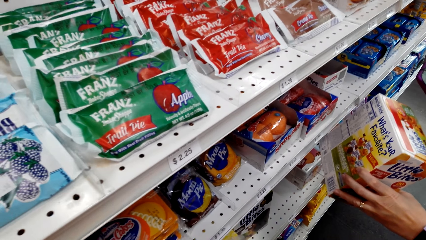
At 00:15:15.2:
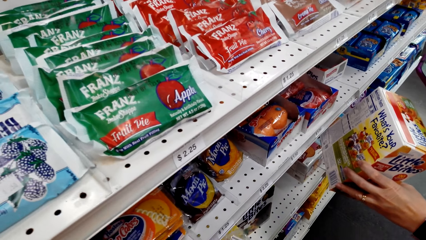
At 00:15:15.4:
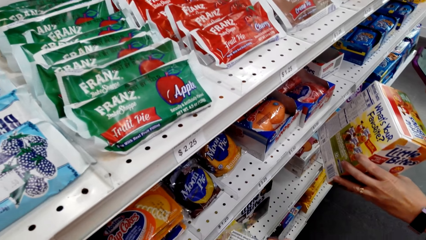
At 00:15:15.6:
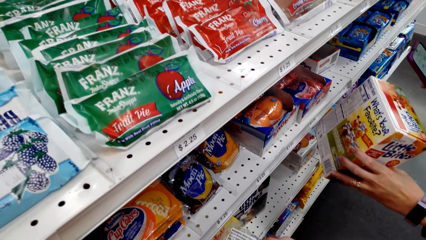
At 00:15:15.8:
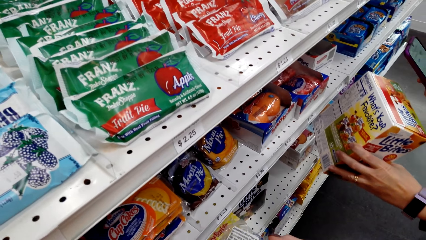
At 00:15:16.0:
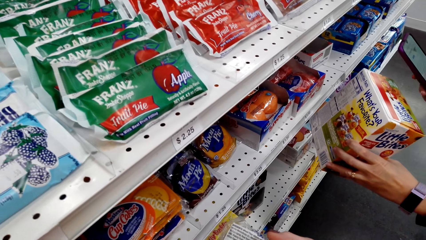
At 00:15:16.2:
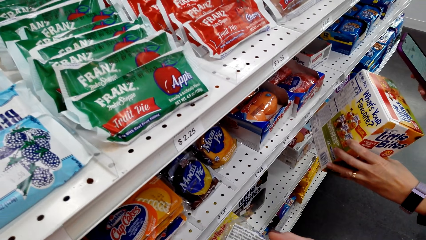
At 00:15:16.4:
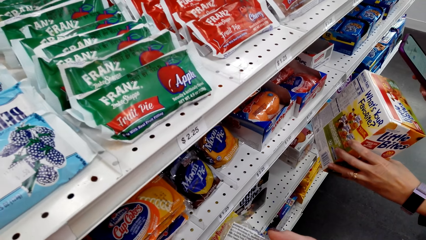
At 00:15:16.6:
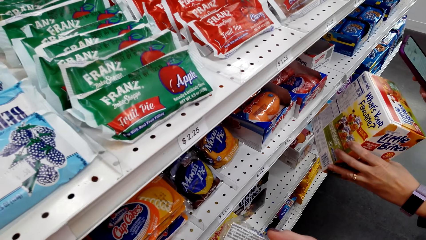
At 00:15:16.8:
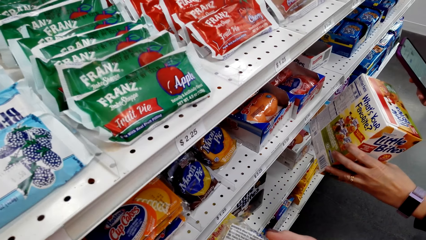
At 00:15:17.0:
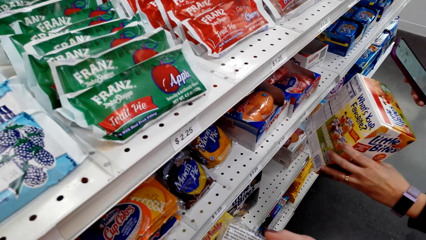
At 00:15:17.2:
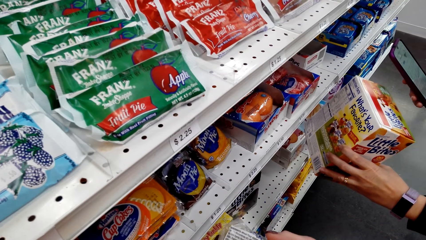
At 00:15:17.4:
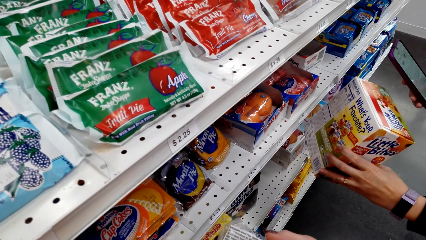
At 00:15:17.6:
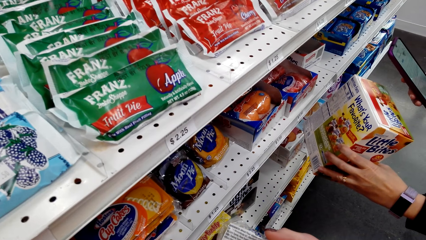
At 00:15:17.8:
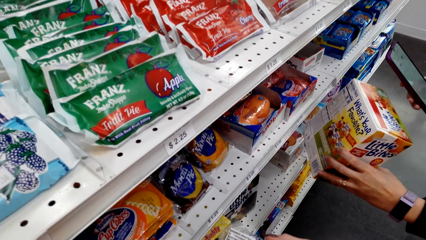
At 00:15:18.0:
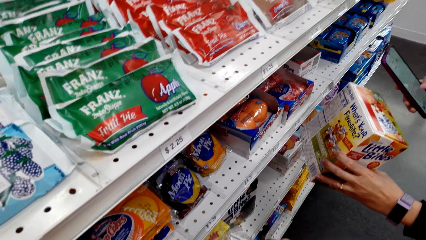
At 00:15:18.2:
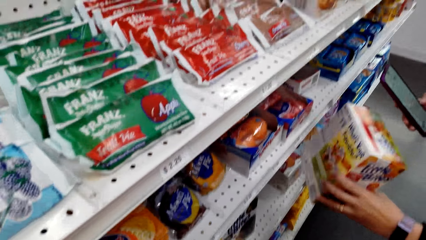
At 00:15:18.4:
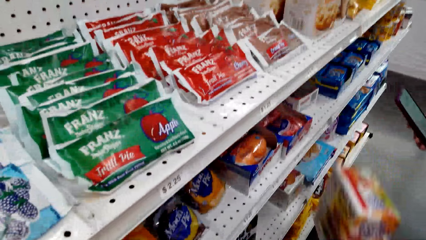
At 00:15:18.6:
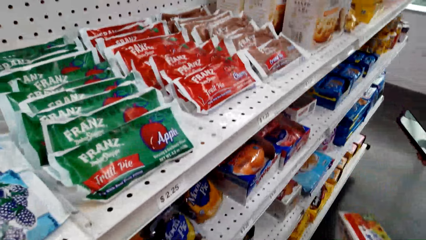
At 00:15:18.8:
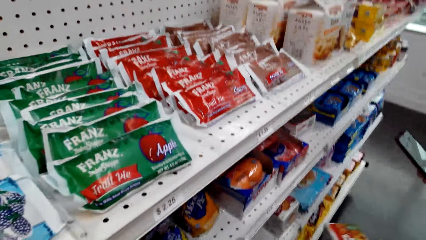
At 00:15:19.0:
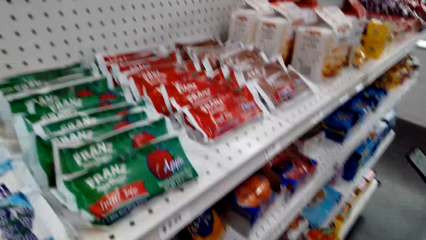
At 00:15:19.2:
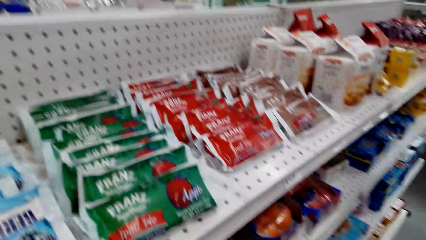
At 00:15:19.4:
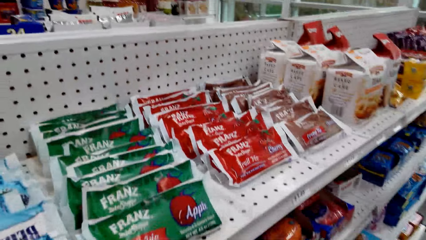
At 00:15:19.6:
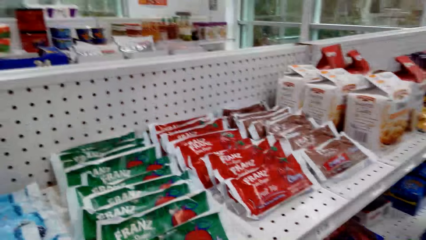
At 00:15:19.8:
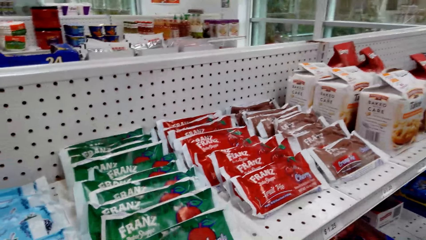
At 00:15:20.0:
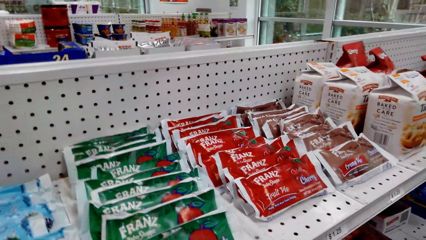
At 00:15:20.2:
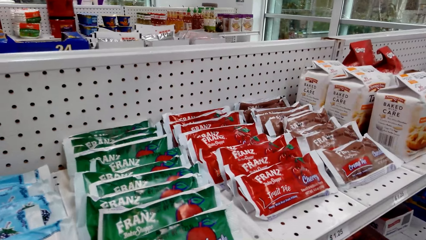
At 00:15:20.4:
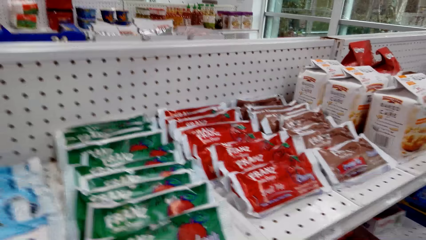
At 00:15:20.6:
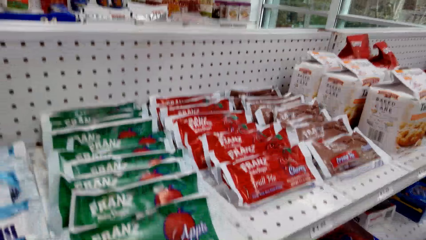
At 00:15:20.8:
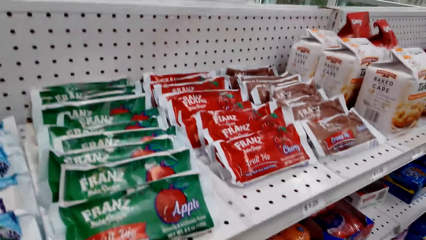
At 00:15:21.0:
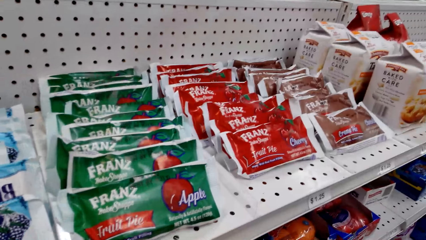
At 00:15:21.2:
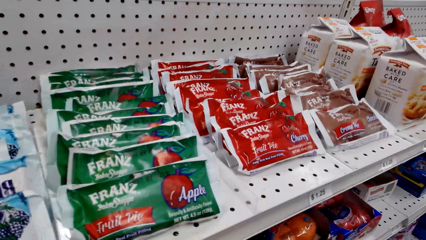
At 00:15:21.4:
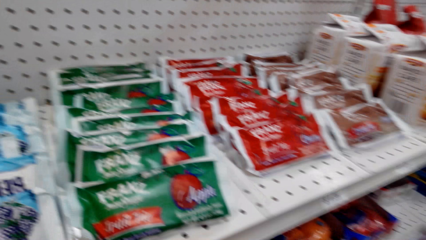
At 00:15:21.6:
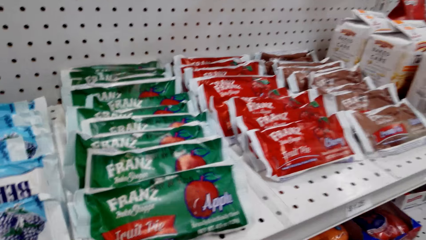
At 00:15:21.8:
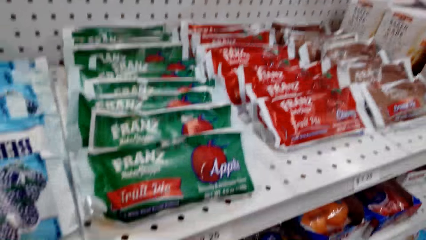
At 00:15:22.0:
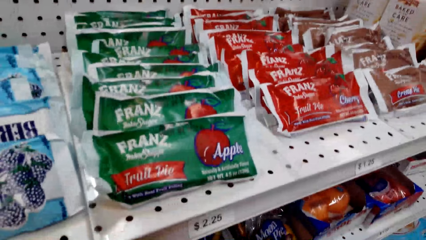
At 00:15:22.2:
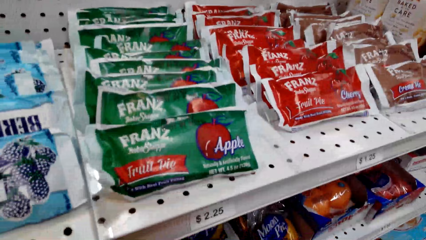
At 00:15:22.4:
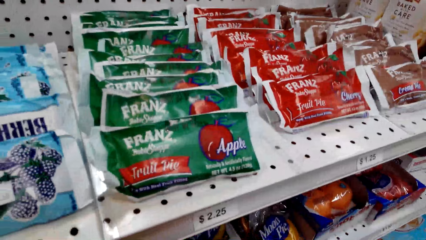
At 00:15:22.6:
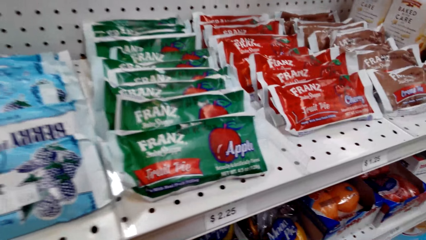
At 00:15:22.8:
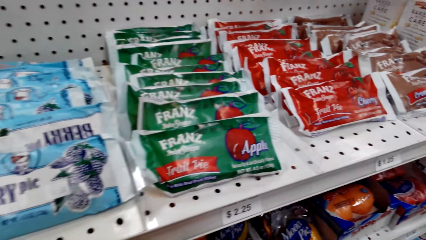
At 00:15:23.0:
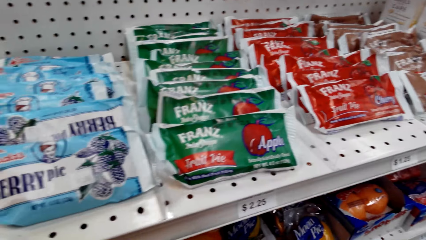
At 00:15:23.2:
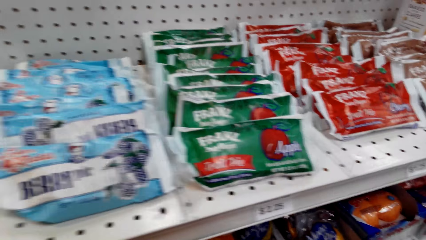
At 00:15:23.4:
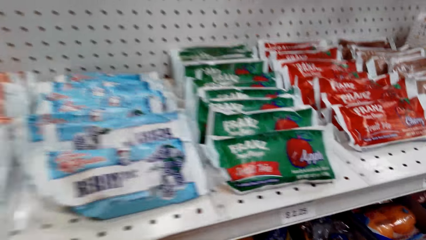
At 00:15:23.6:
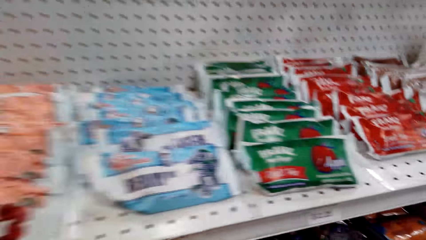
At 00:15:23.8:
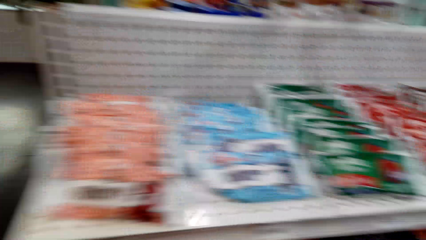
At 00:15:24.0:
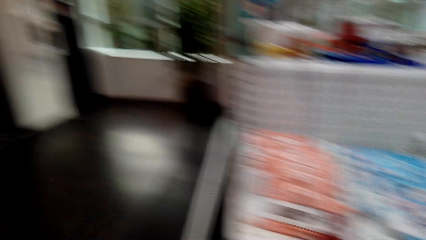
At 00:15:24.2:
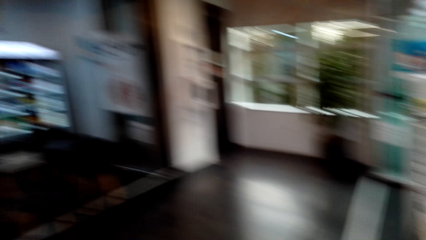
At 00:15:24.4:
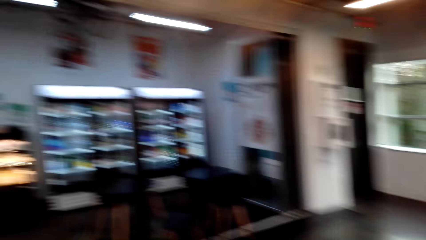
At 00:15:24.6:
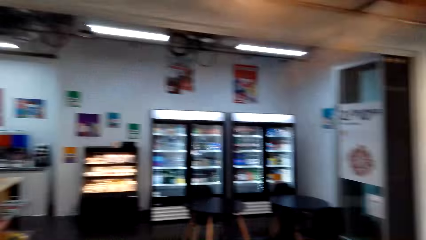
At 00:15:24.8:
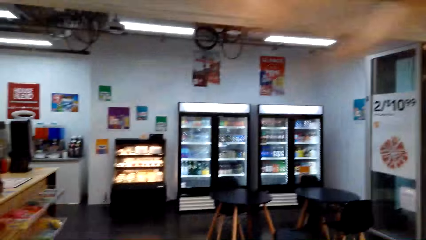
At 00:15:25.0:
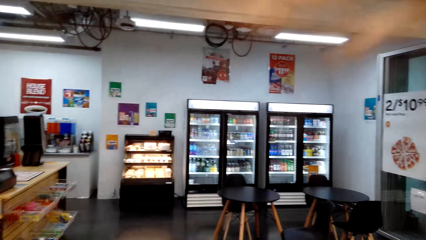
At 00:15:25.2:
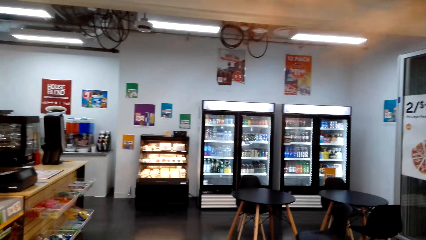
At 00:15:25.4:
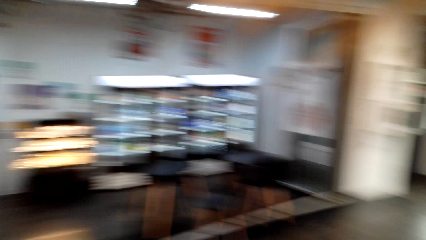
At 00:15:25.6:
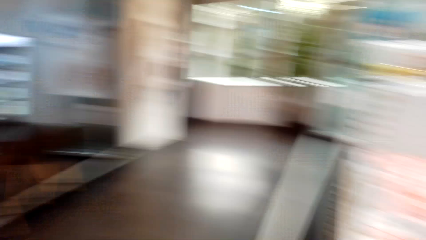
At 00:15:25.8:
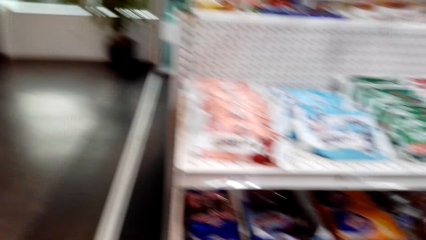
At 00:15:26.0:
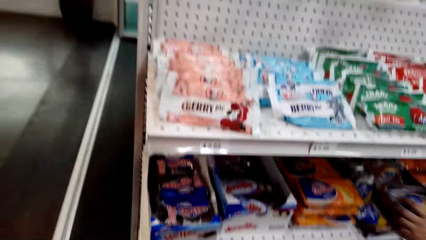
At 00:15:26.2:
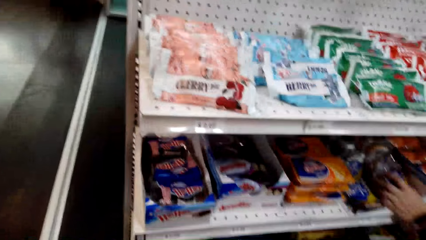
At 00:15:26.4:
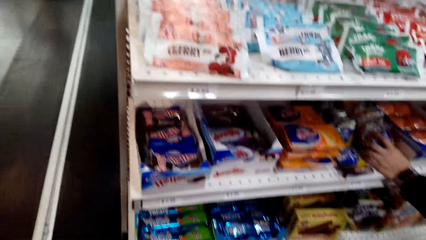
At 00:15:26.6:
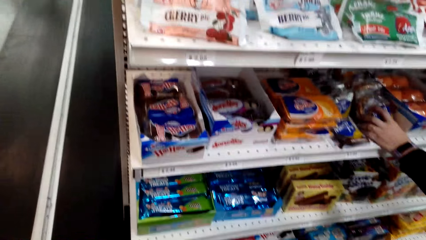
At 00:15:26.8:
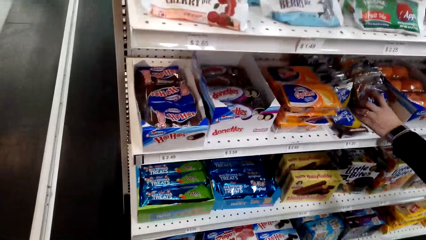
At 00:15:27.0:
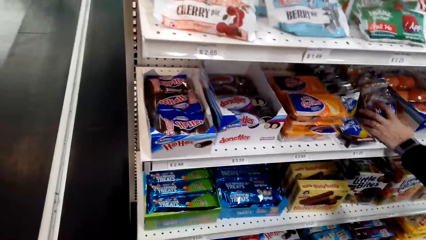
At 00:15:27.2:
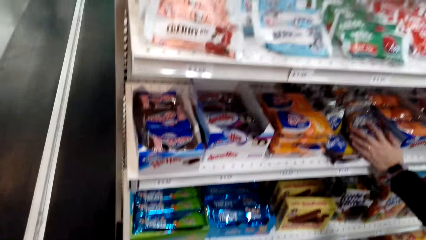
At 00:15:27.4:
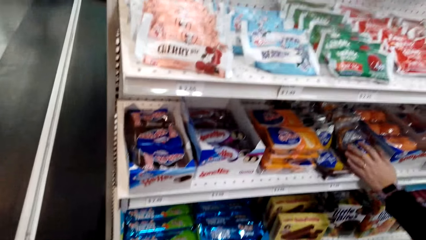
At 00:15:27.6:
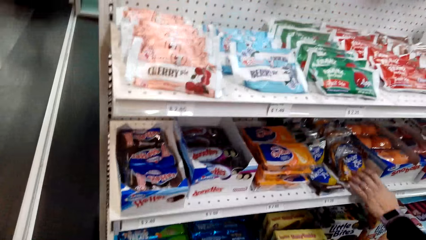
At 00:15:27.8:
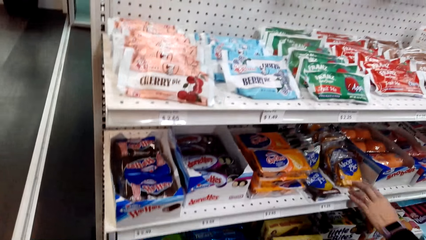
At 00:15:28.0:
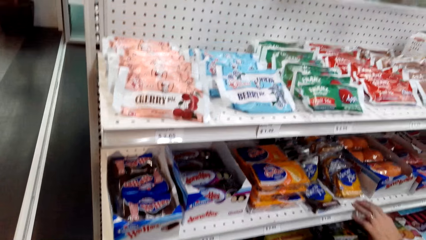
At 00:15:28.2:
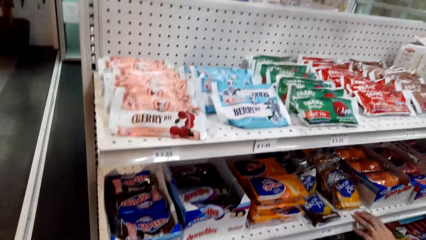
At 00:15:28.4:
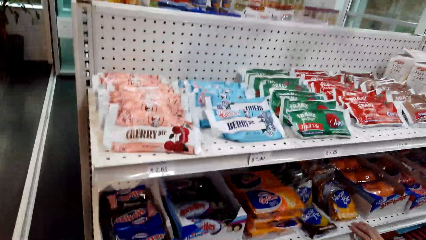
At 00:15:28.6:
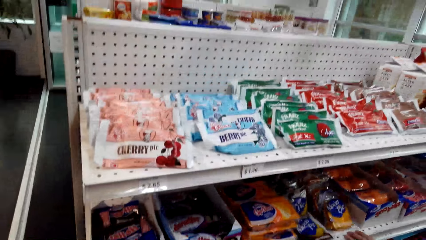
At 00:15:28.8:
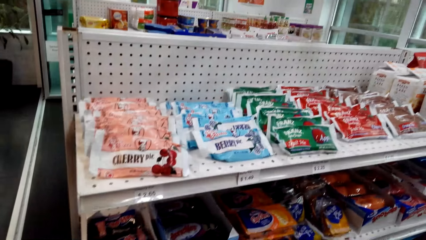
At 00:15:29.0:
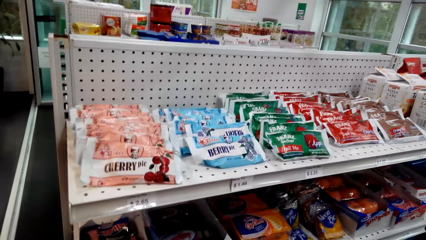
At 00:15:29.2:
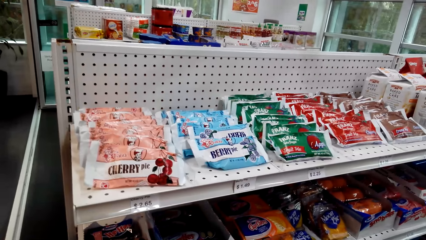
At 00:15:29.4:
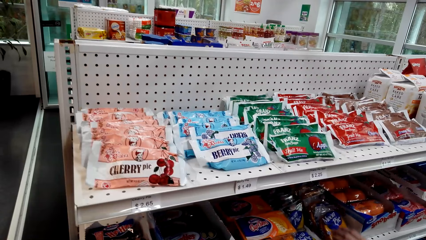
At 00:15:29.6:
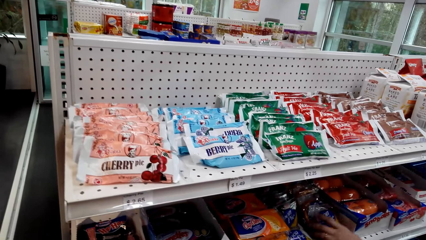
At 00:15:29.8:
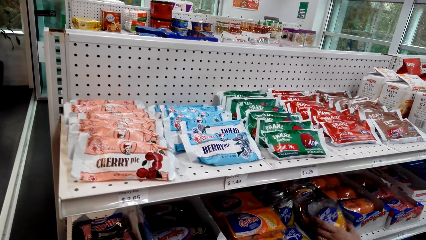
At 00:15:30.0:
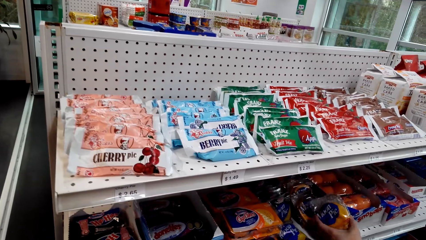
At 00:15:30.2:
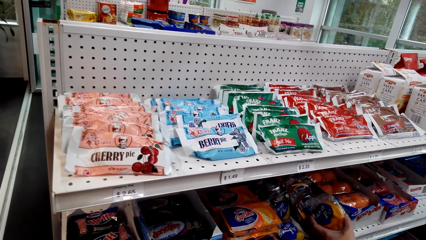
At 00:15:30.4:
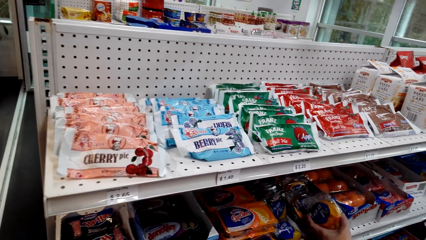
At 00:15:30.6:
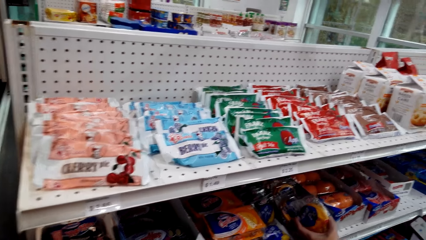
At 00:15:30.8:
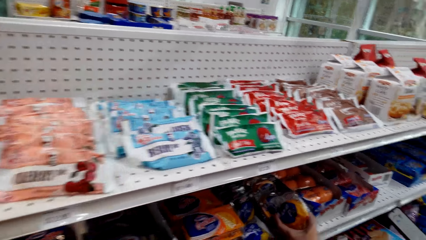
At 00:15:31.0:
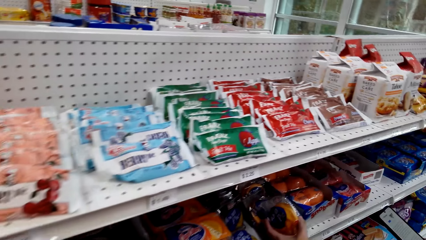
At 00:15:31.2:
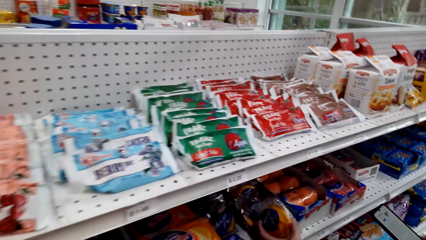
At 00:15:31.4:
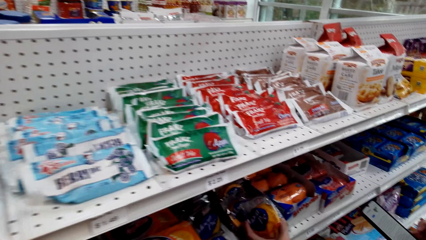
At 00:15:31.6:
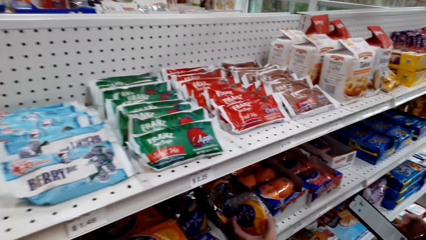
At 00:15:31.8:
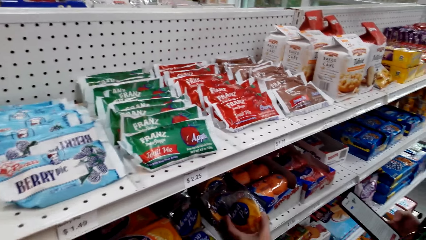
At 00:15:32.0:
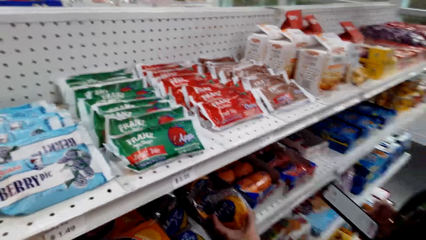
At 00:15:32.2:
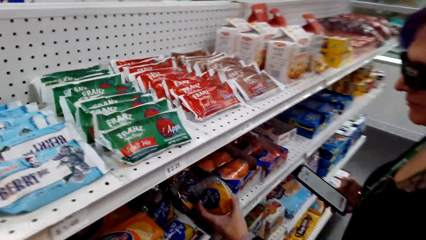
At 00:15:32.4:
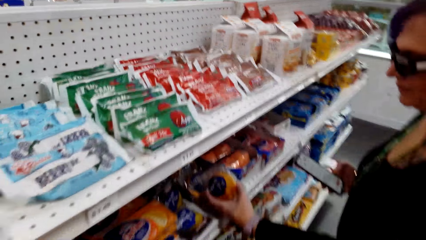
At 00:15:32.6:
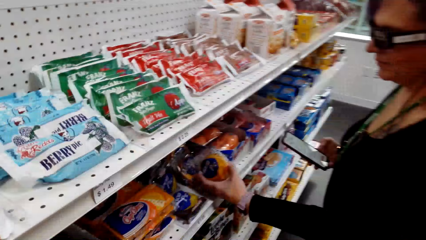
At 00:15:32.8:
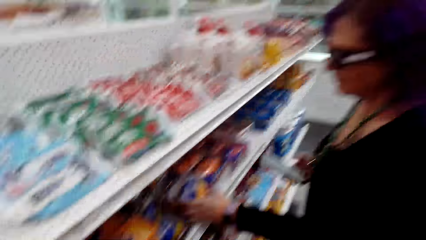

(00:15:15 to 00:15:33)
The camera wearer stares at a pack of something. They talk to a woman. They stare at the shelf. They look around the shelf. They look around the convenience store. The woman holds packets of queen cakes. The camera wearer talks to the woman.
